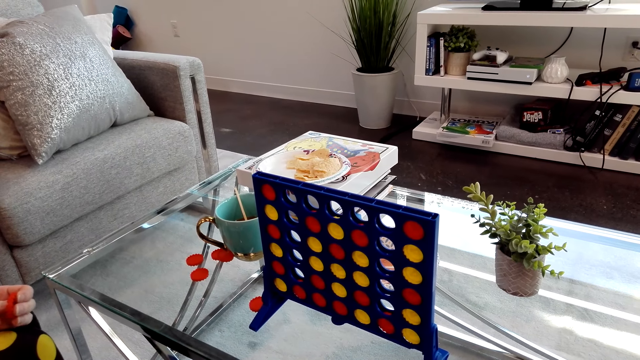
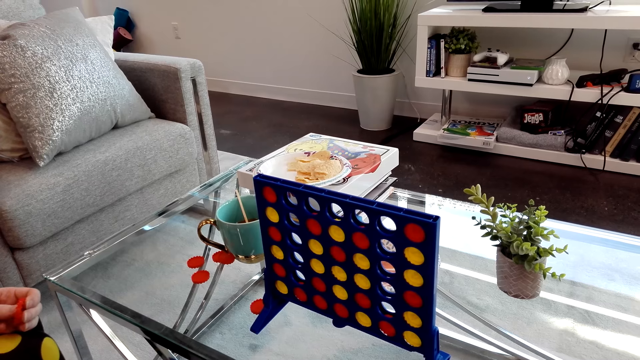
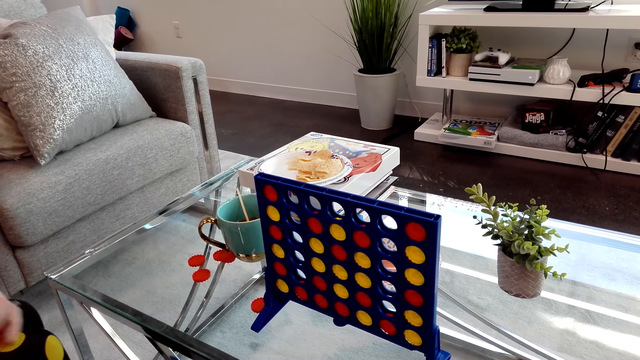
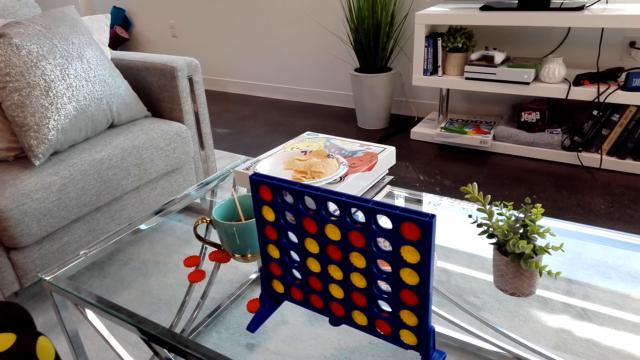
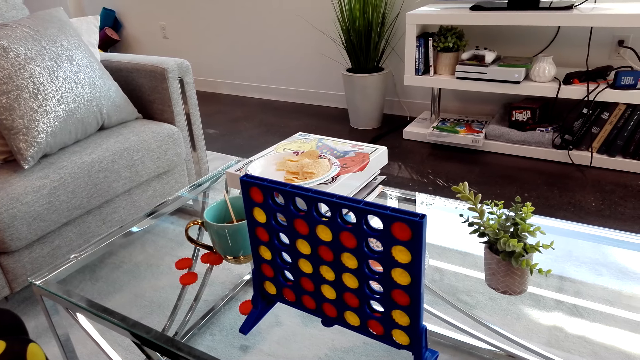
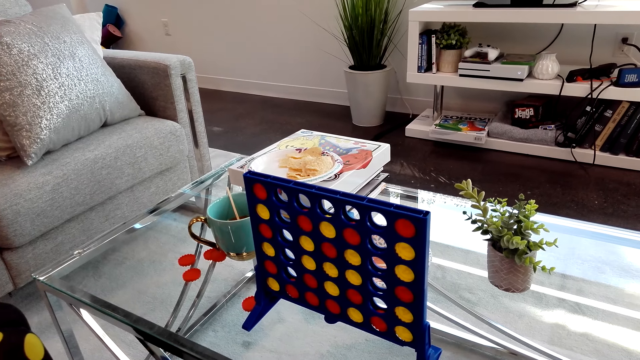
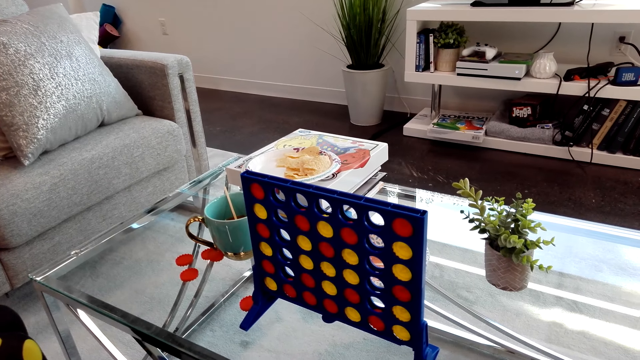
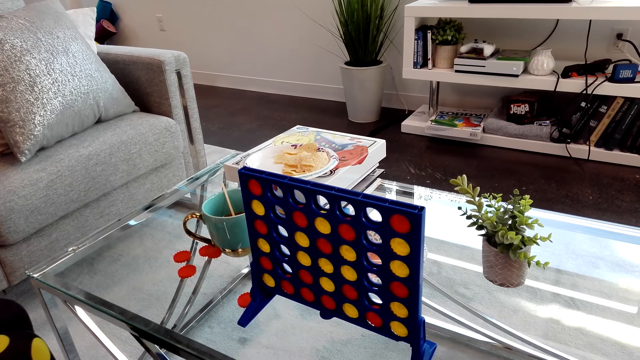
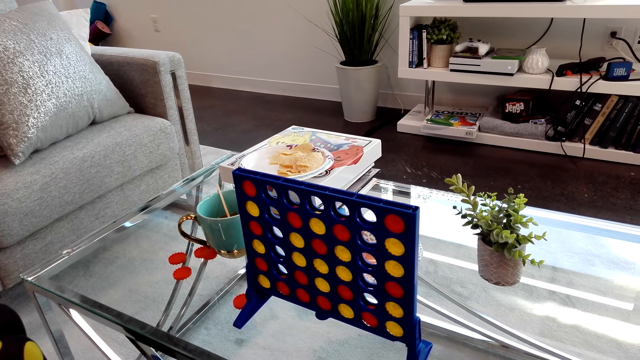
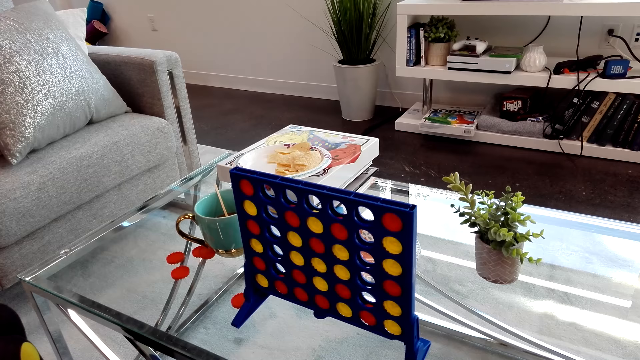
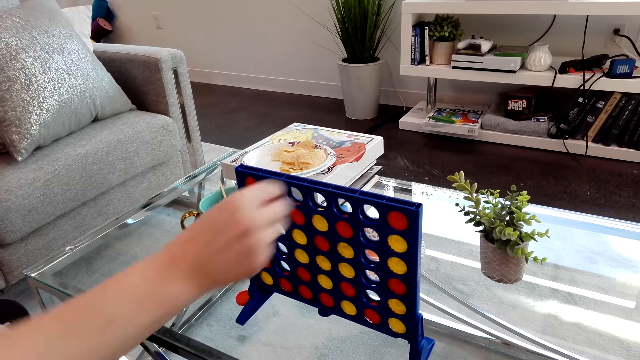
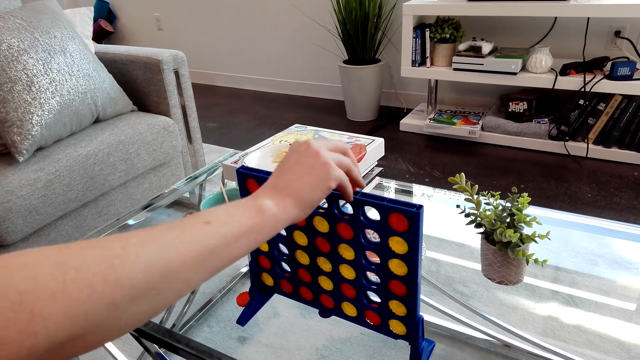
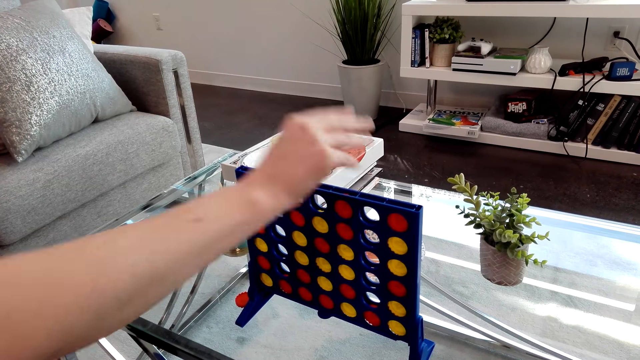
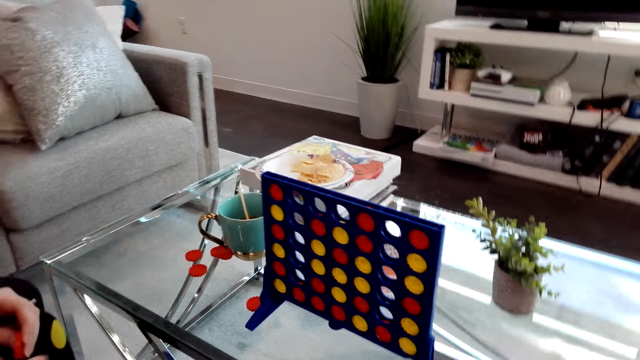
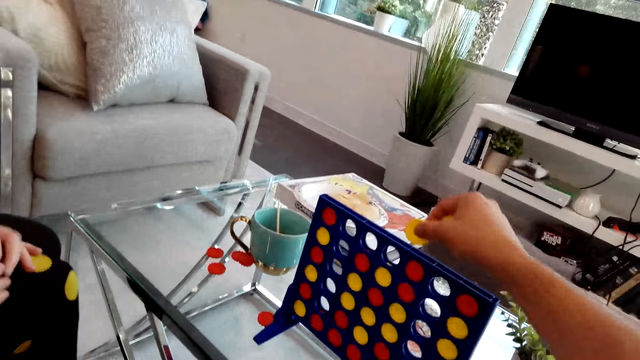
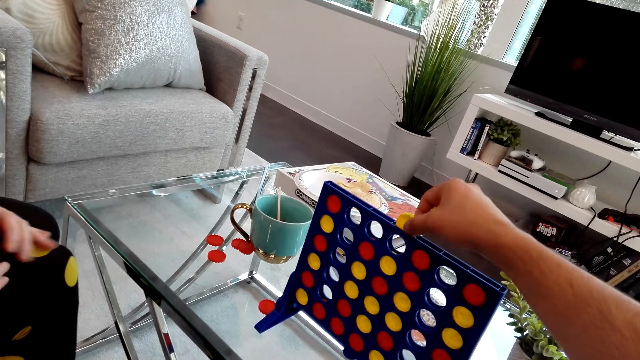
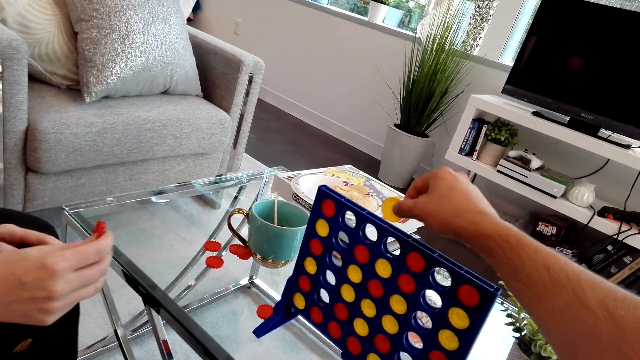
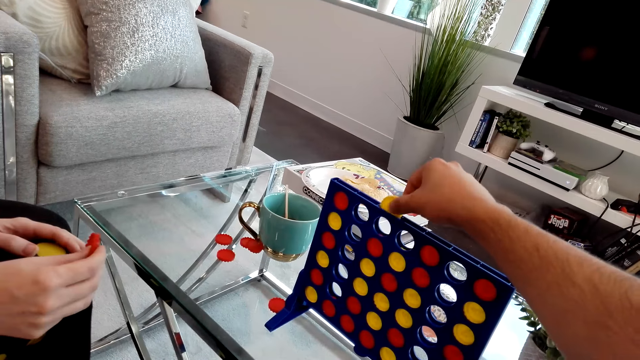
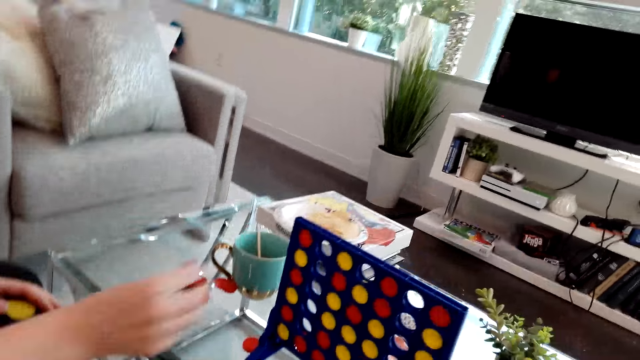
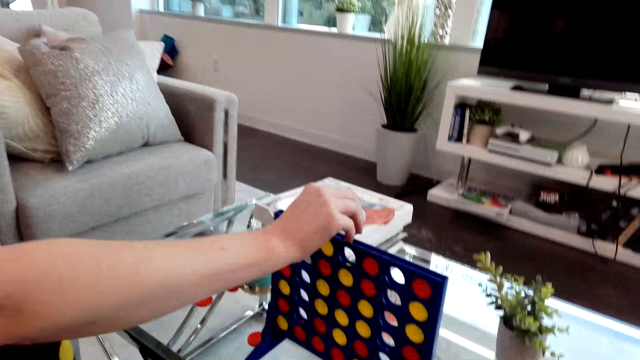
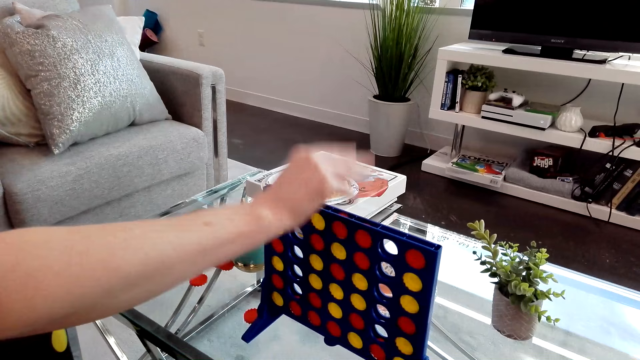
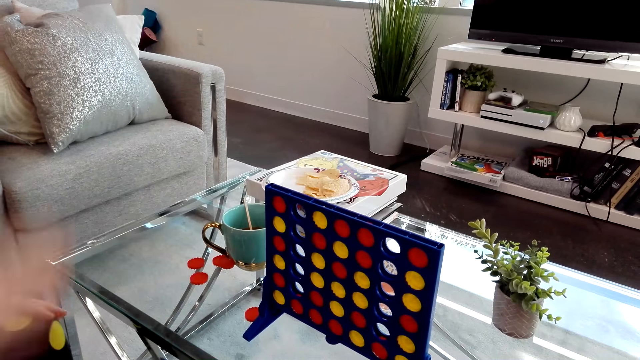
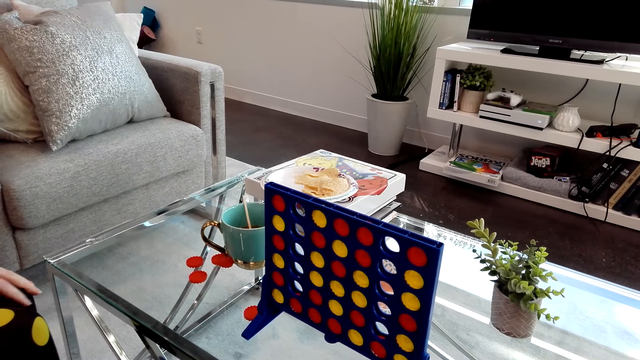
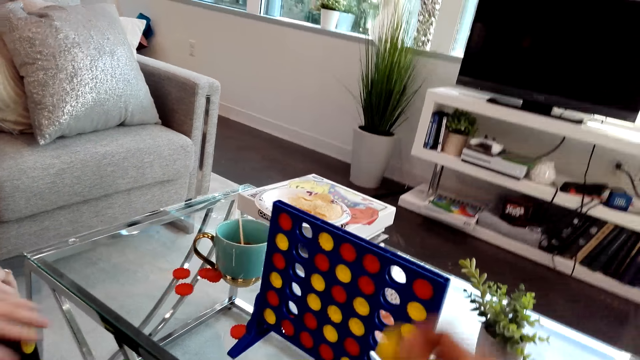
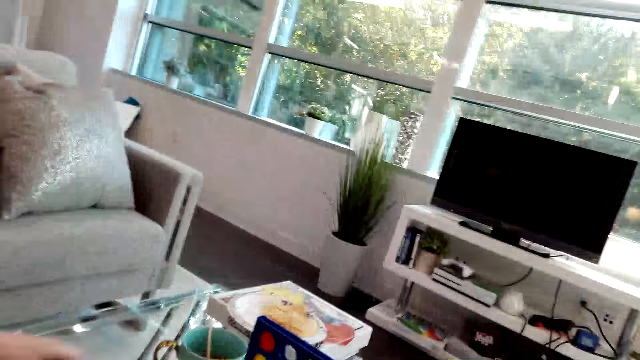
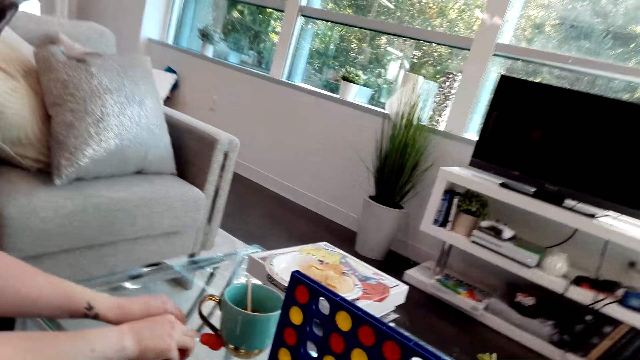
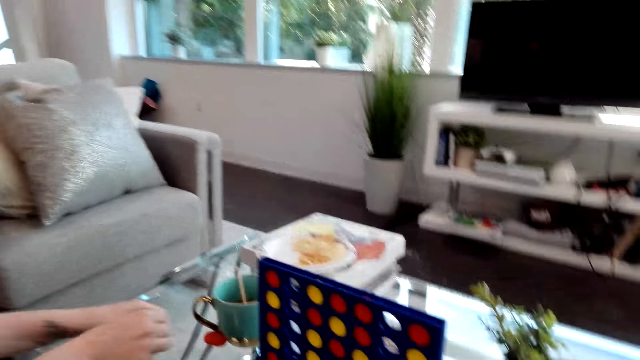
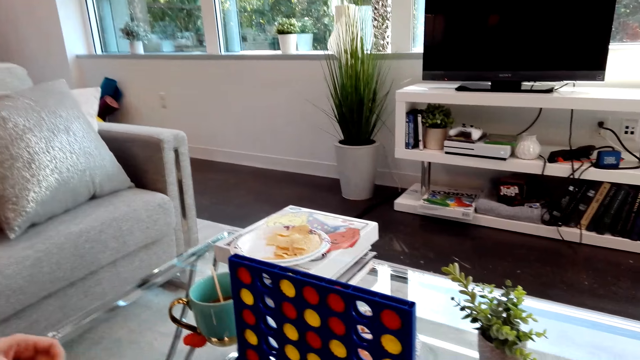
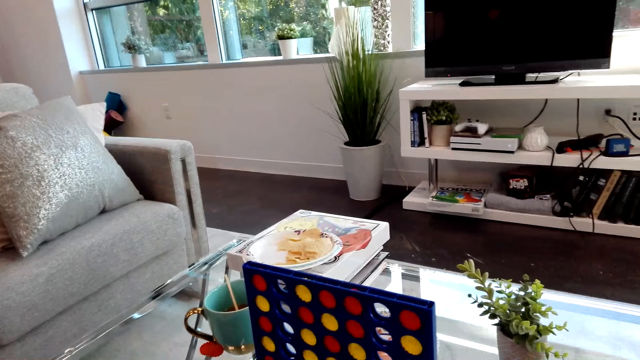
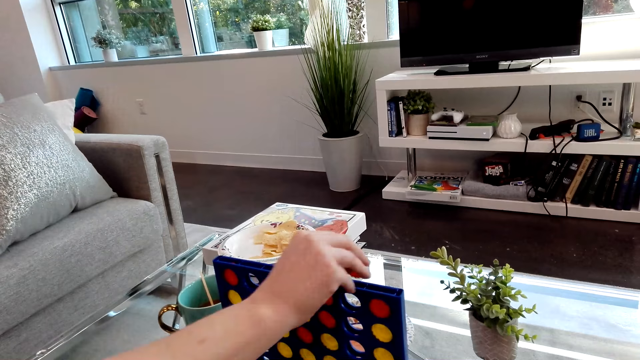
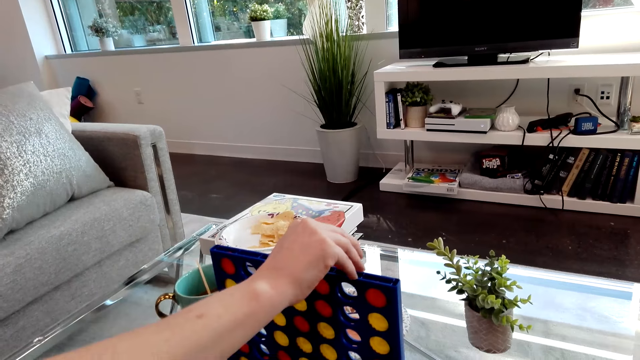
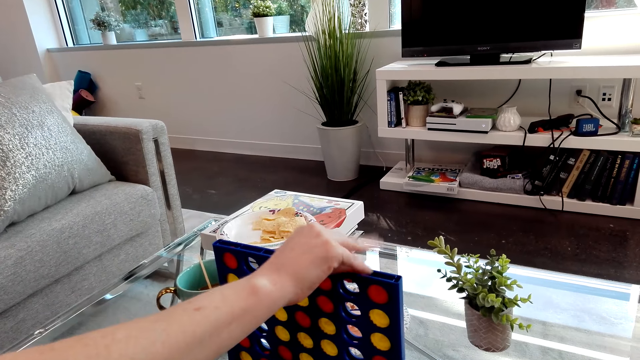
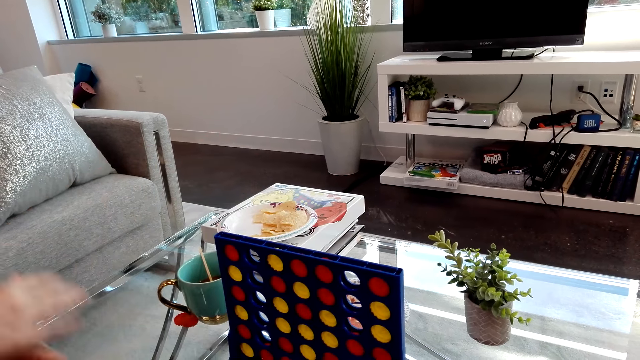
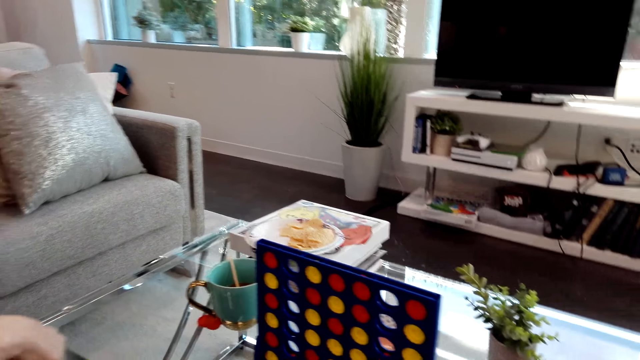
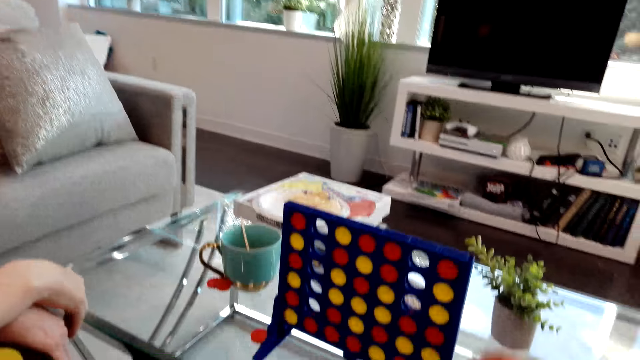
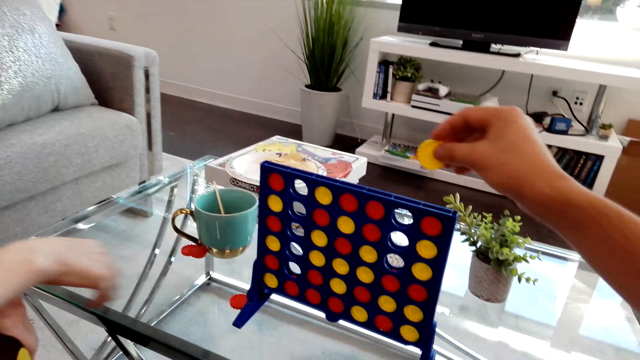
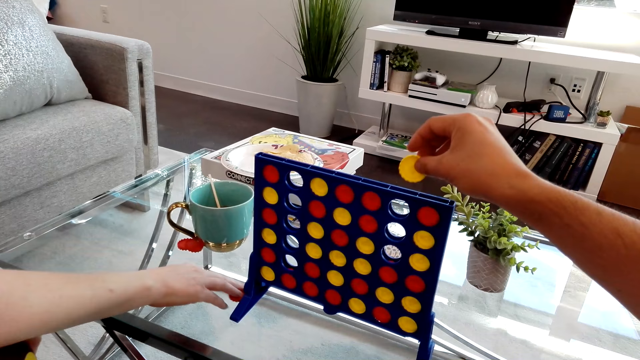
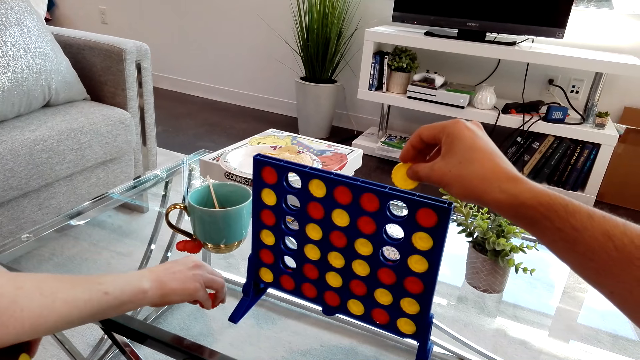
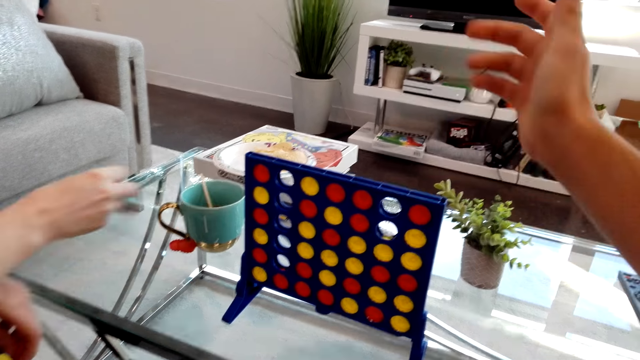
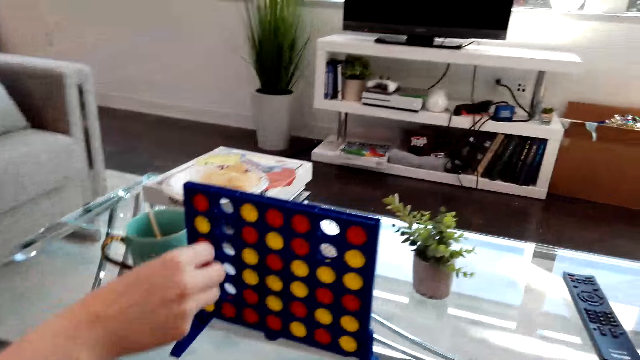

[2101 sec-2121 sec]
The lady drops a Connect 4 game coin in the board. The lady plays the Connect Four game. The camera wearer drops a Connect 4 game coin in the board. They play the Connect Four game. The lady drops a Connect 4 game coin in the board. The lady plays the Connect Four game. The camera wearer drops a Connect 4 game coin in the board. They play the Connect Four game. The lady drops a Connect 4 game coin in the board. The lady plays the Connect Four game. The camera wearer drops a Connect 4 game coin in the board. They play the Connect Four game.
